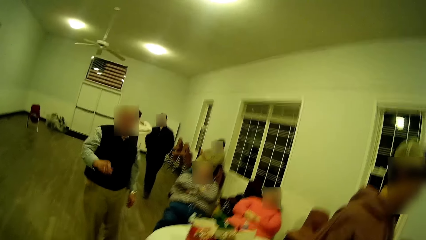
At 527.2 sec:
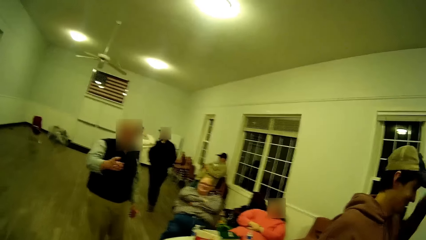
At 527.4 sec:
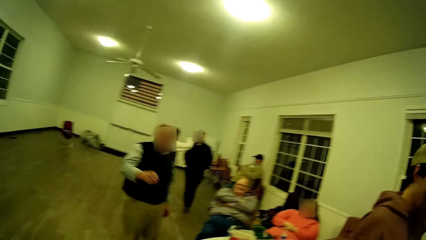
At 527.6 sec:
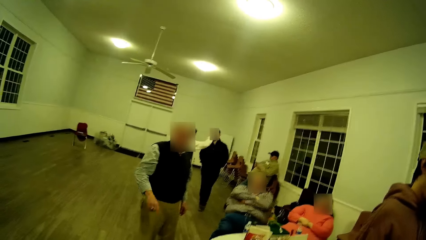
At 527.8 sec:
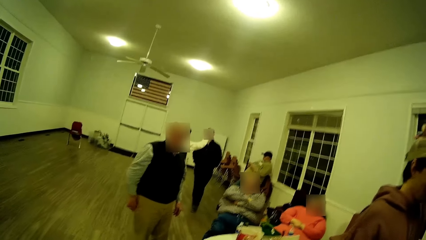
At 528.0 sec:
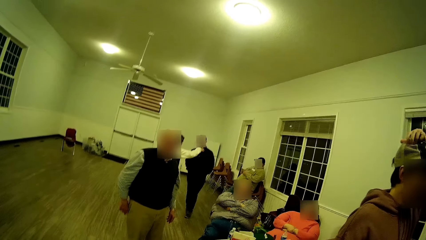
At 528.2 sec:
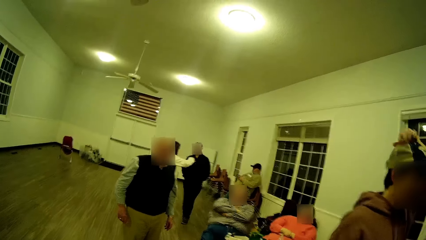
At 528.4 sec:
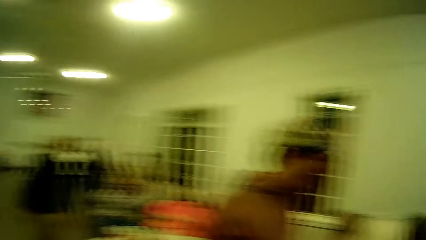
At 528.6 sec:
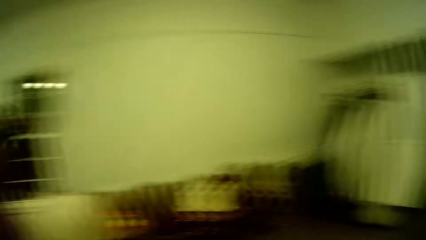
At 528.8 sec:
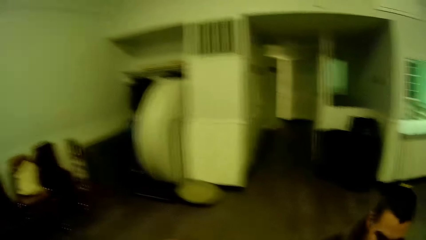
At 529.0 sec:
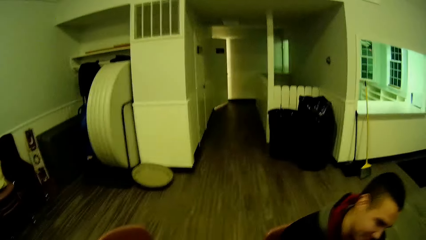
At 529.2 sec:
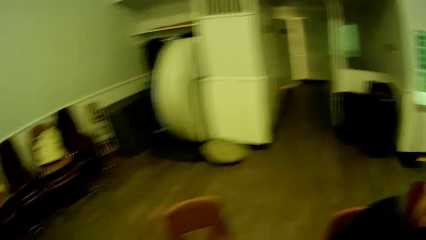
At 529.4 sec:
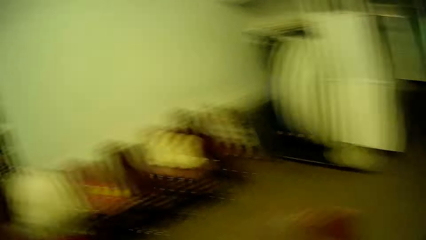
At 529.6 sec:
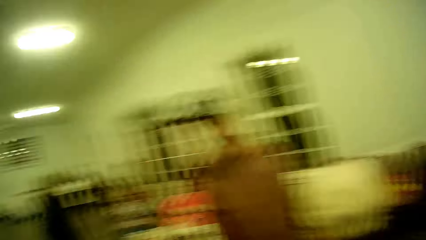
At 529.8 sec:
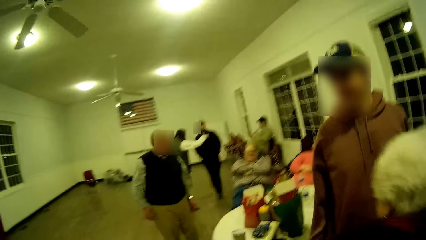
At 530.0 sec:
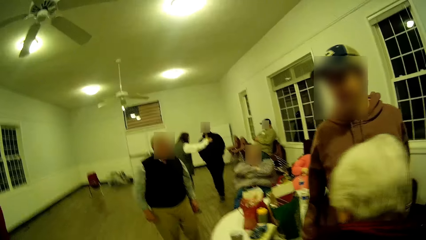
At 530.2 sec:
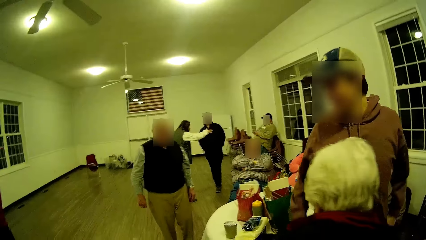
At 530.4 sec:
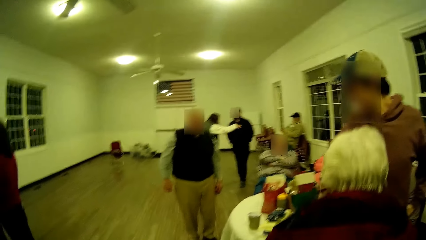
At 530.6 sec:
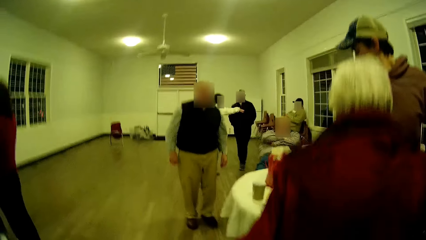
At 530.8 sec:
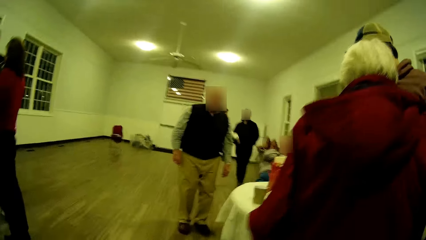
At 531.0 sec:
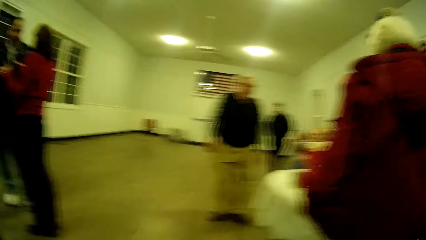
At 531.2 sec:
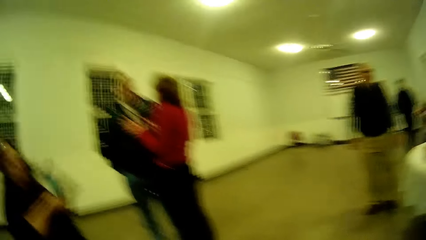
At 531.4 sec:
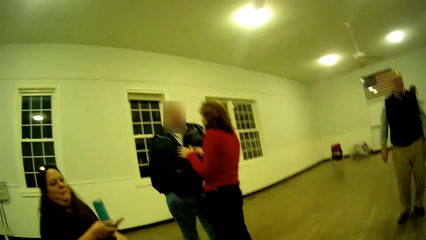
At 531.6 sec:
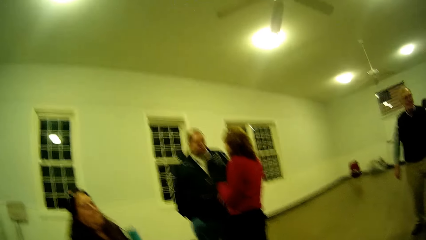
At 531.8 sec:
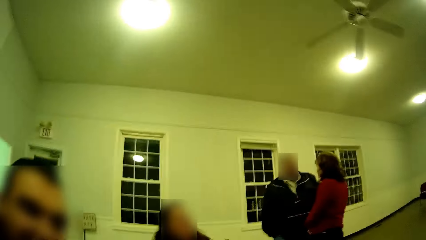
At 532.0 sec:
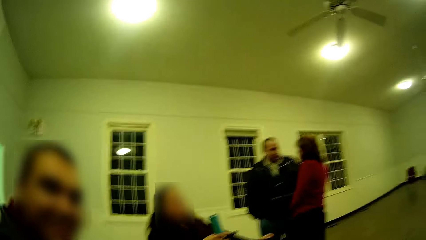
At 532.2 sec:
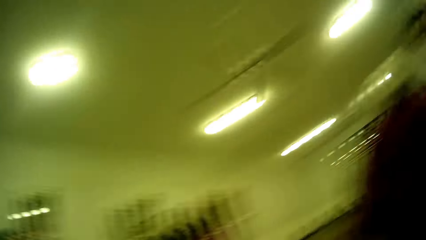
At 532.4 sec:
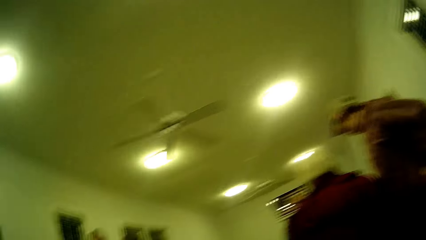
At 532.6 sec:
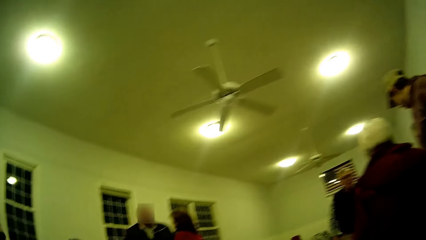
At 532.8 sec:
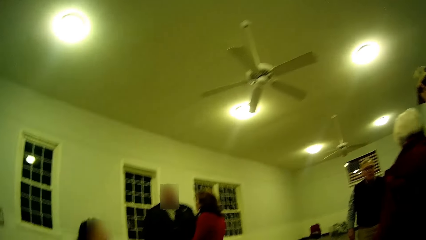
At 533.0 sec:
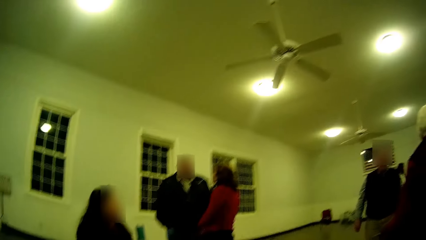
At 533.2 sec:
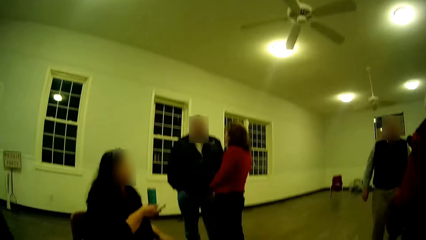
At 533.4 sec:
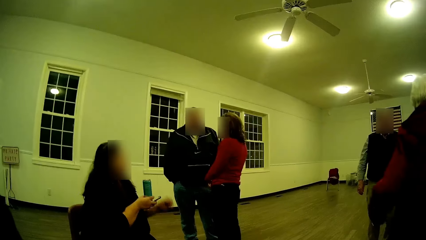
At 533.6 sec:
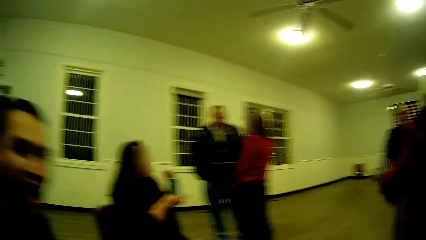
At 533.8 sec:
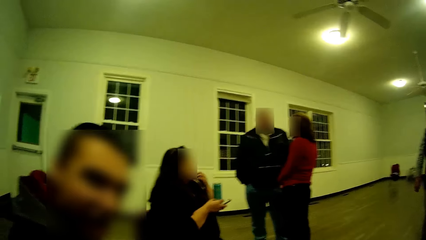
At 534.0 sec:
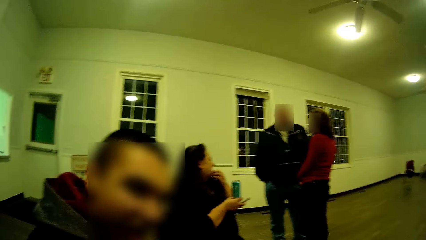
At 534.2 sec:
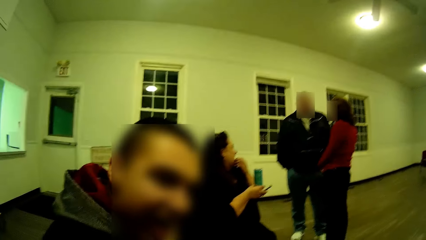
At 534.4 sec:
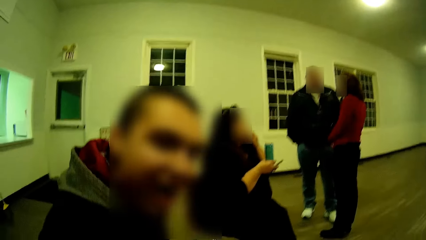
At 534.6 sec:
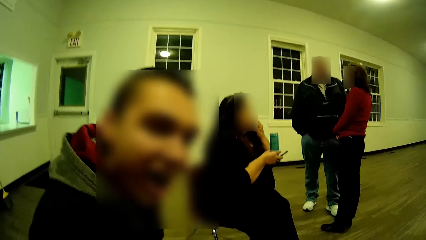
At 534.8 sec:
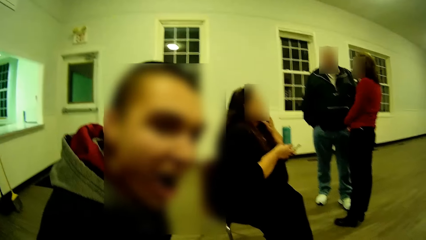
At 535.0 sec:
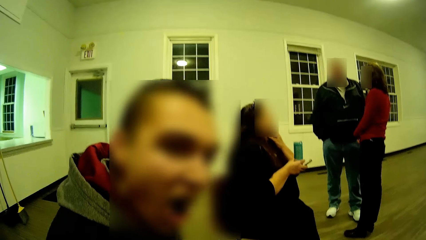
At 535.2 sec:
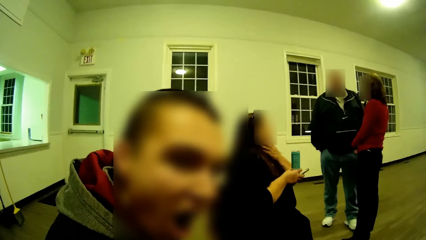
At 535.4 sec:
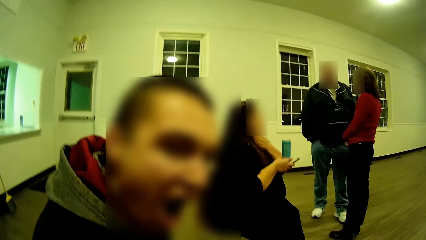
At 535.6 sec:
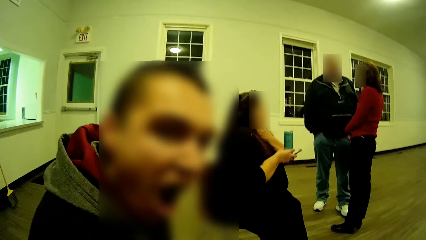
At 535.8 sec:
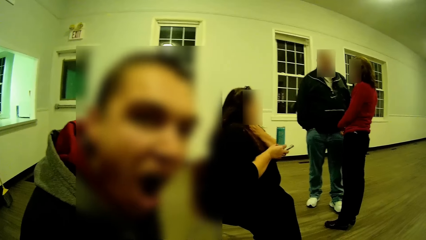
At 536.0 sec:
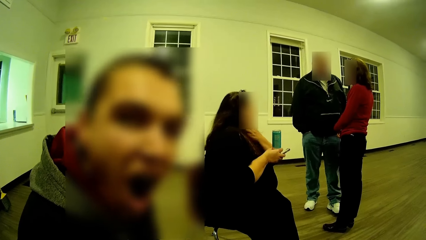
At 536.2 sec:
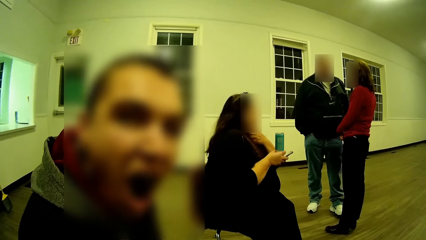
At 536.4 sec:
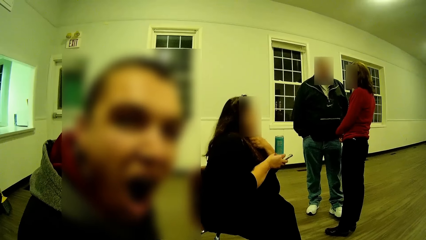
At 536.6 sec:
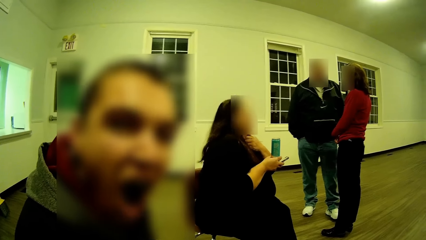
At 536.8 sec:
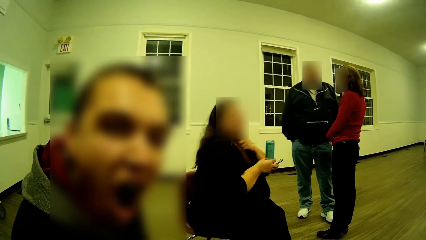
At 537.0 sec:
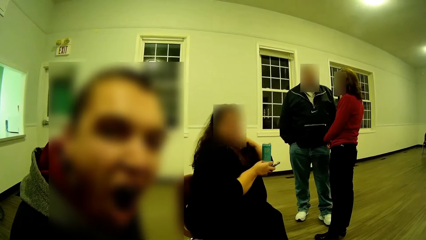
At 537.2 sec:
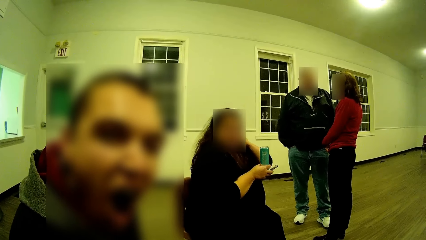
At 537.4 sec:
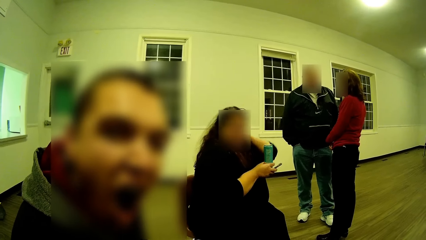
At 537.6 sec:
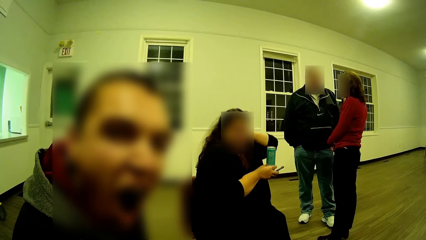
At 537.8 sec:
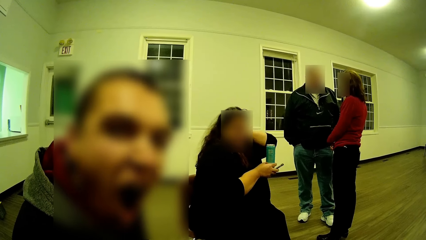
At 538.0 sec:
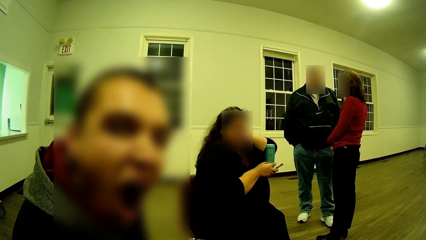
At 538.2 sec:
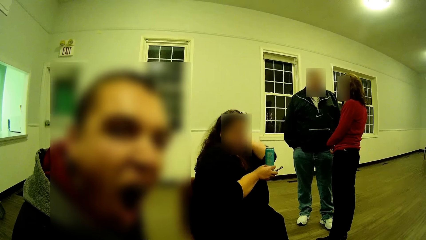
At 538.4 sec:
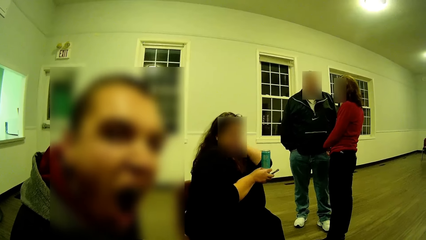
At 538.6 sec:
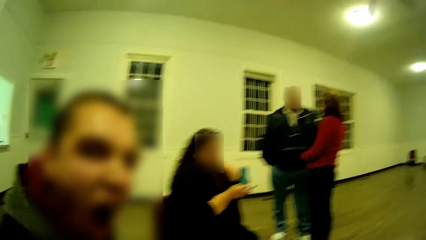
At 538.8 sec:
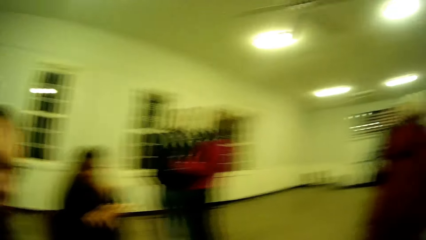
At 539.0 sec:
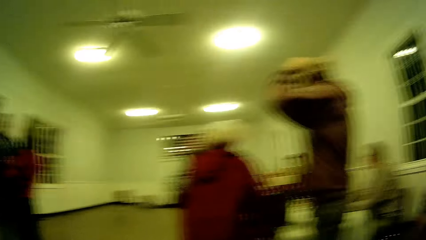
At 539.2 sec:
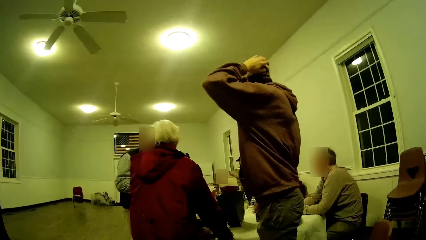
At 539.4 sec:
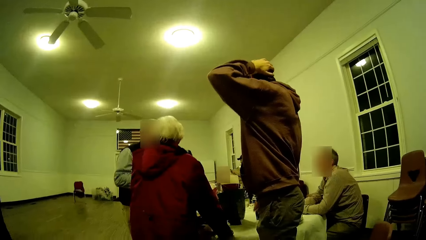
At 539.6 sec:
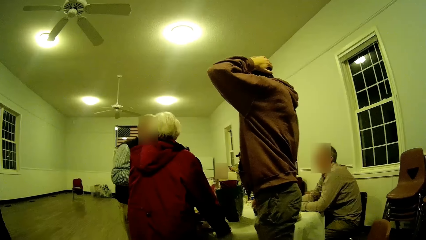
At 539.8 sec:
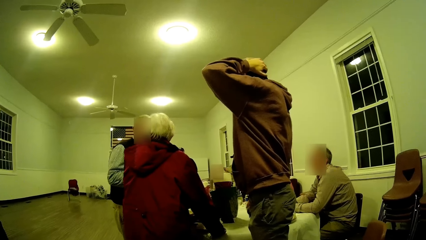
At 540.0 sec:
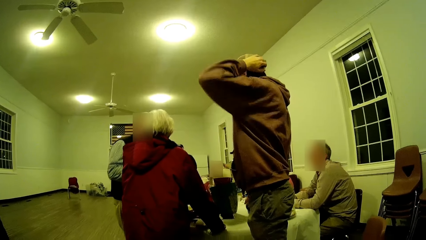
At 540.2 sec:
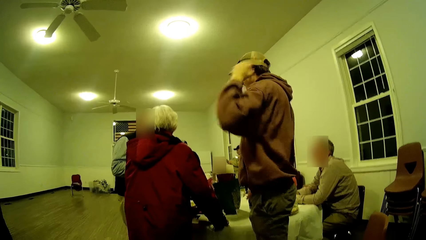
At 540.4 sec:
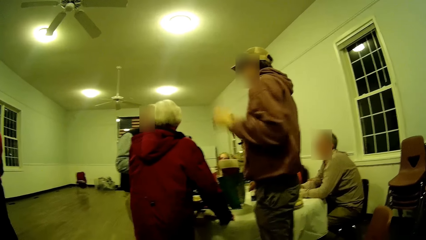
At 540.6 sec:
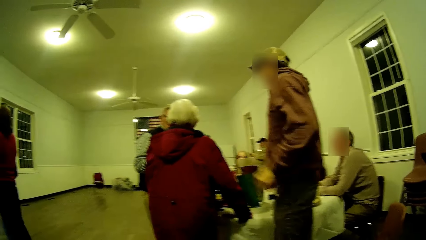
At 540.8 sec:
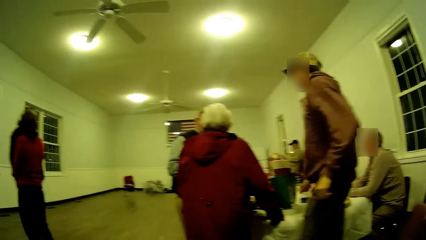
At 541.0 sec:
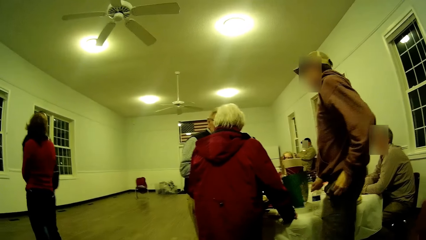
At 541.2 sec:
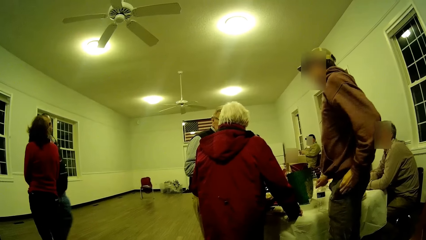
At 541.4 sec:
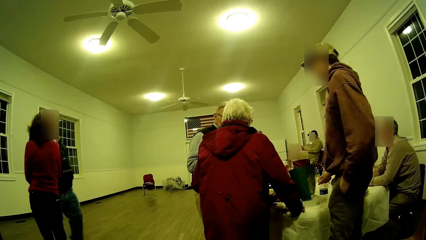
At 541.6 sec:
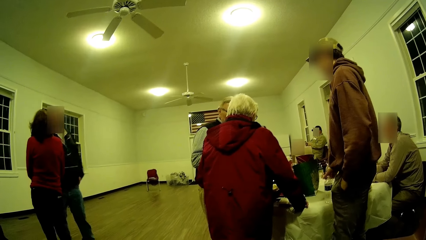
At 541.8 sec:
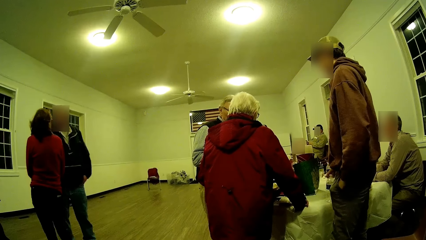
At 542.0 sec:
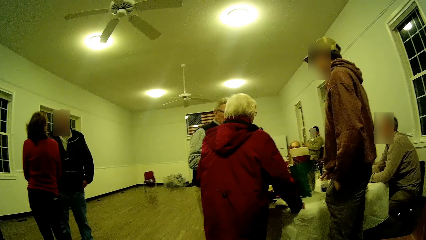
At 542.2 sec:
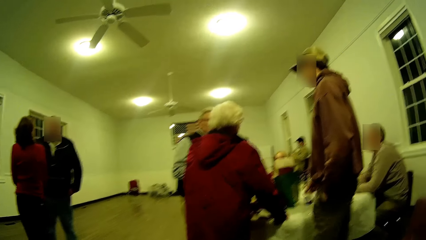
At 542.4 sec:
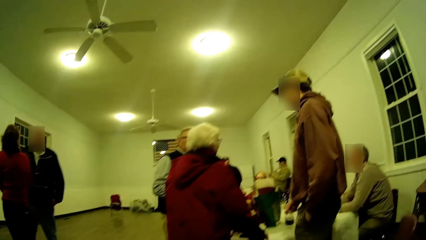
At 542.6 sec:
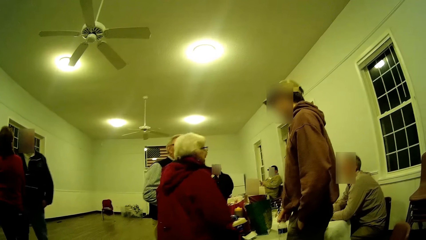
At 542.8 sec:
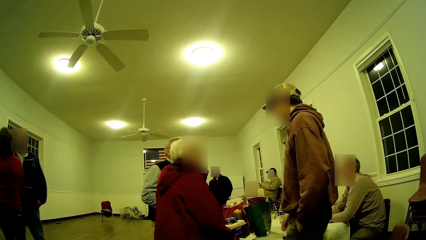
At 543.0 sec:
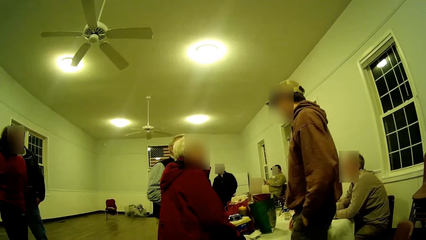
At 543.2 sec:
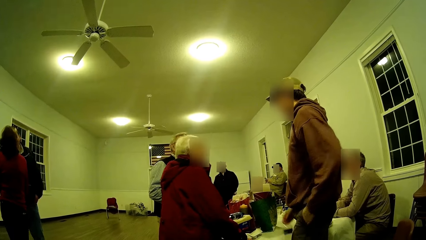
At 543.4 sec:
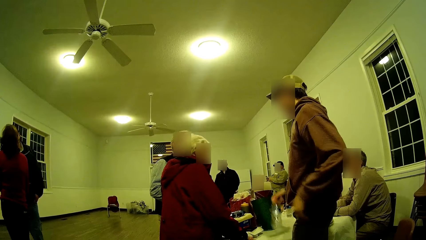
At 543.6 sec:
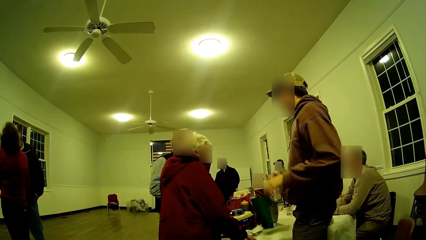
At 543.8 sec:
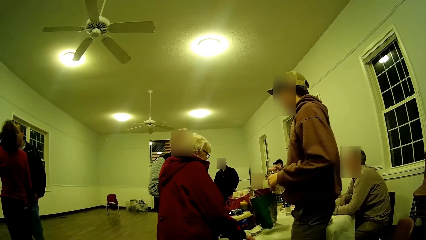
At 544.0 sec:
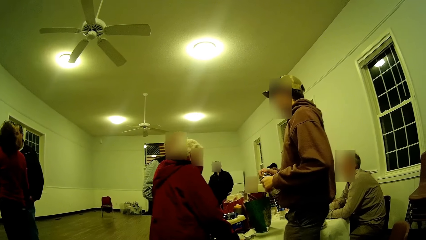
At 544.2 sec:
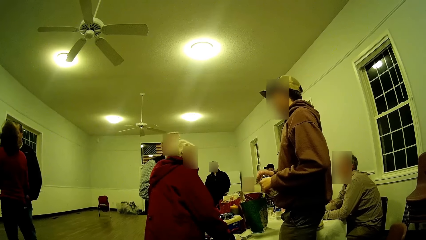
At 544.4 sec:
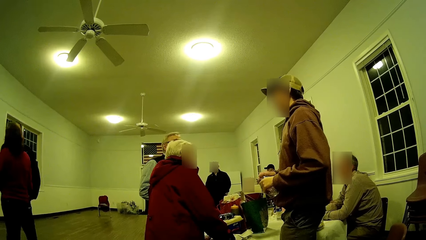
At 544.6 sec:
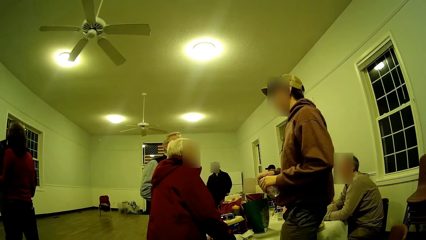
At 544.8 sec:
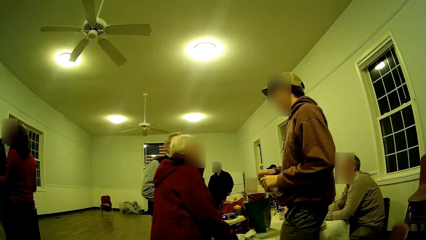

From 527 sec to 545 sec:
A man stretches his hand. Another man hangs on a woman. The camera wearer looks around. The man talks. Another woman stands up. The first woman talks. A man looks at the camera and yawns. A man talks. The camera wearer looks around. The man yawns. A man puts his hand on the head, removes his hand from the head, pockets, and puts the other hand on a water bottle.
